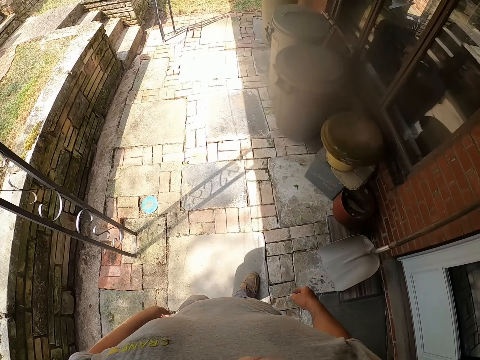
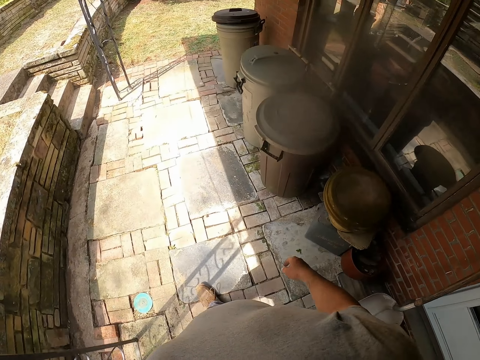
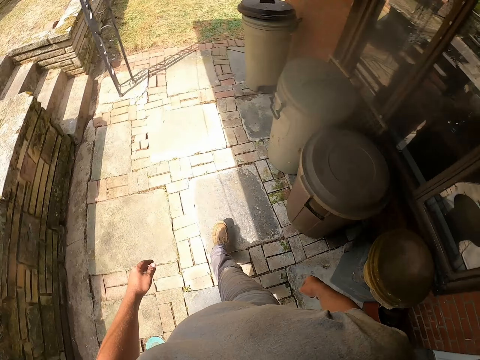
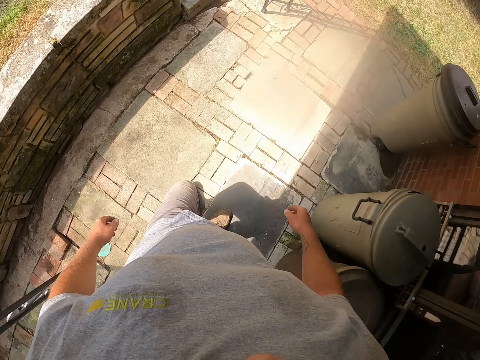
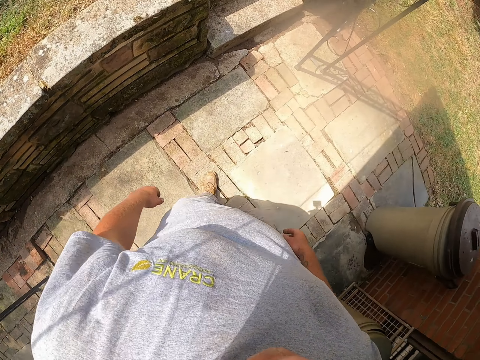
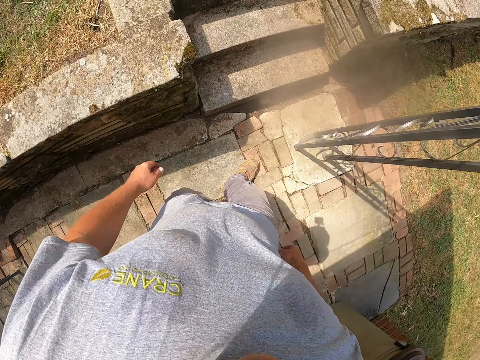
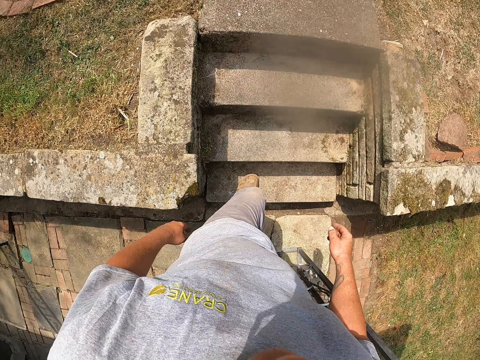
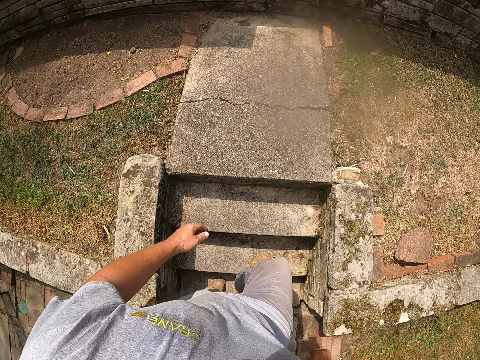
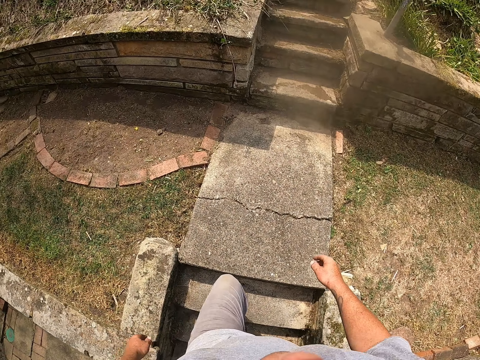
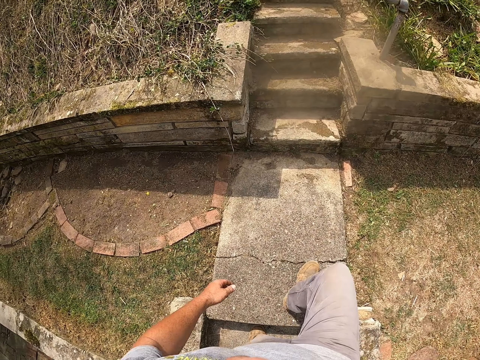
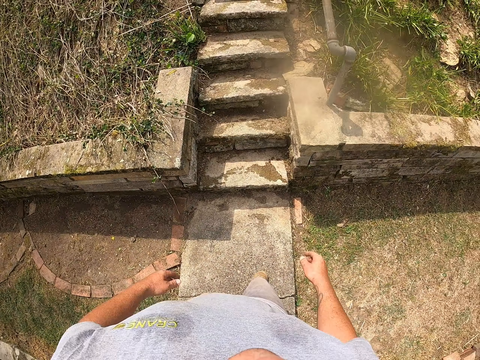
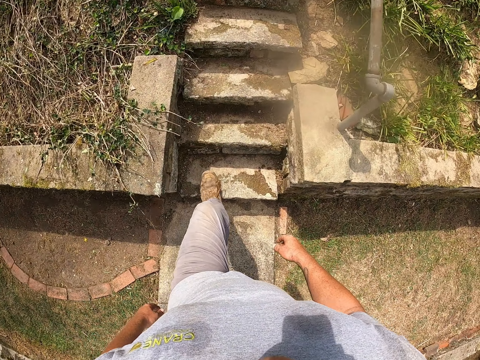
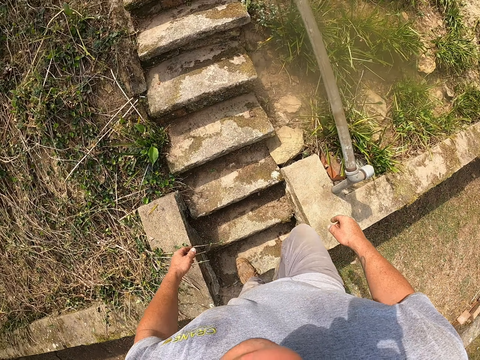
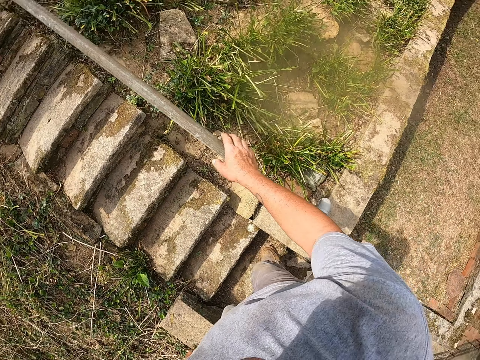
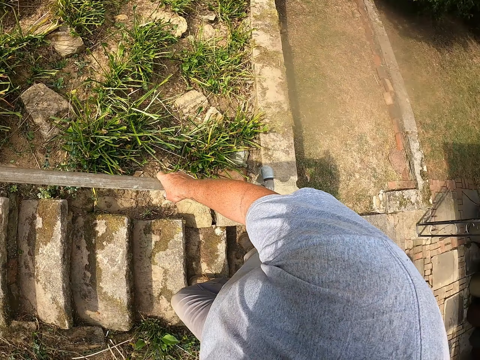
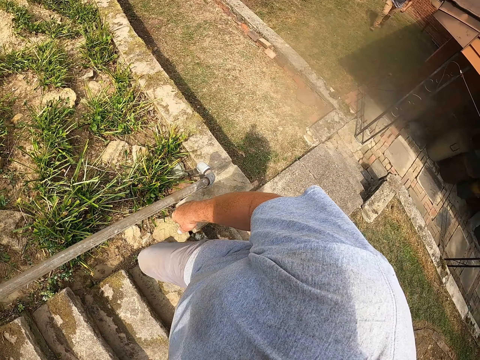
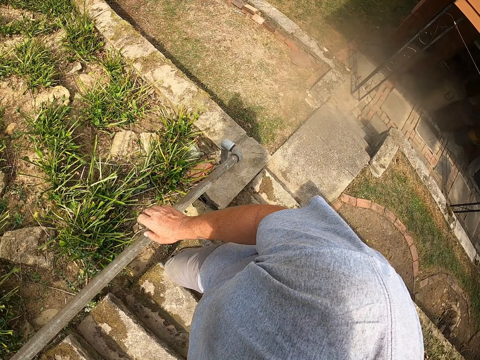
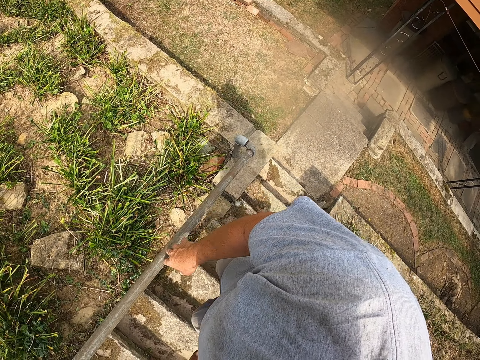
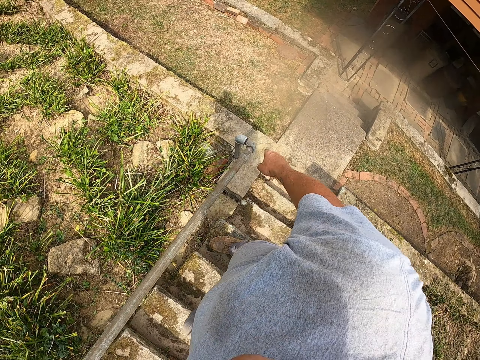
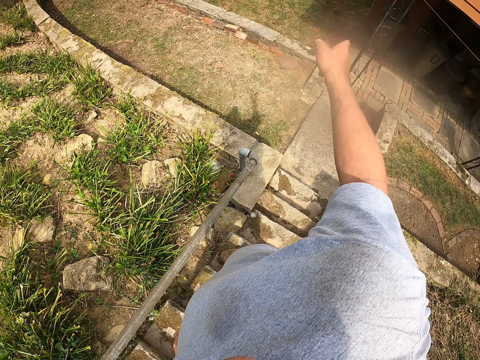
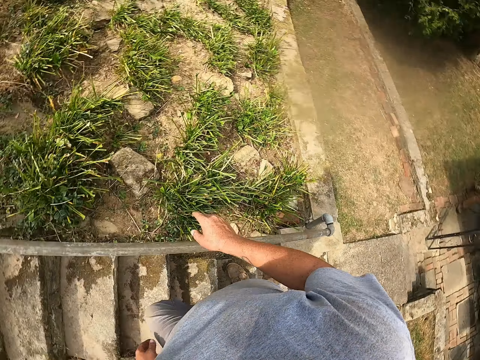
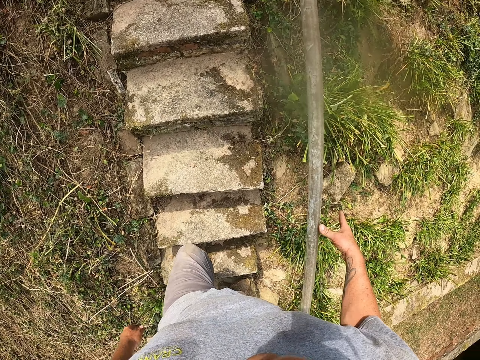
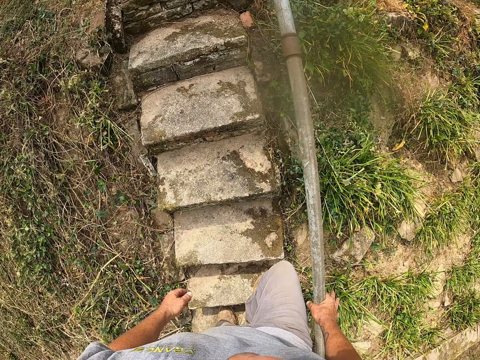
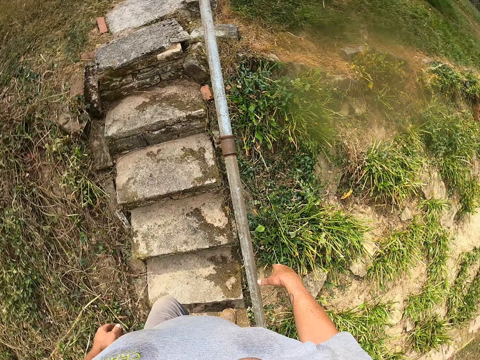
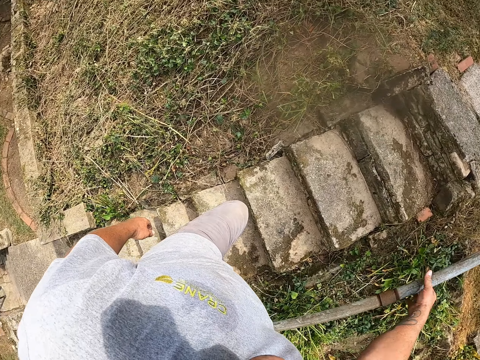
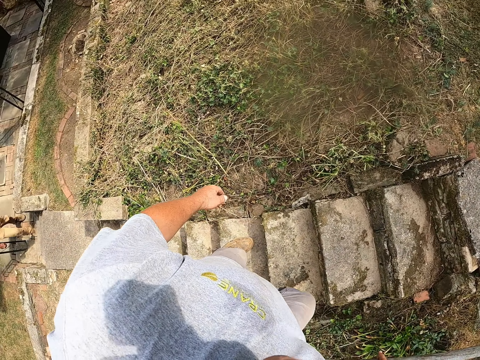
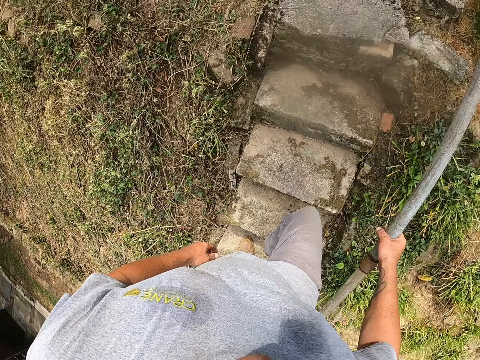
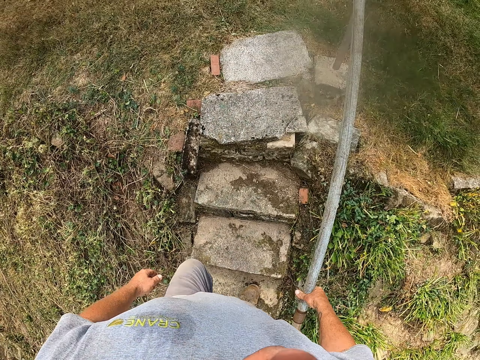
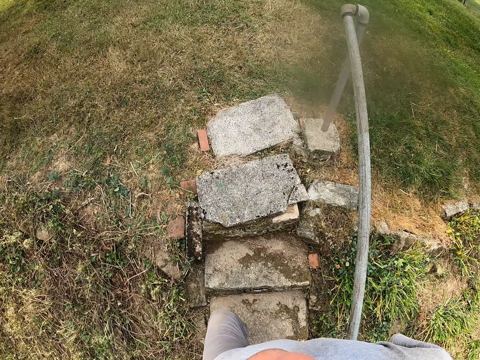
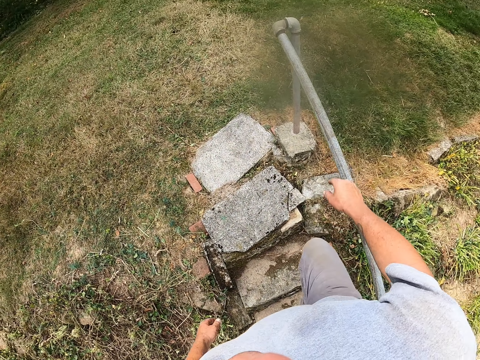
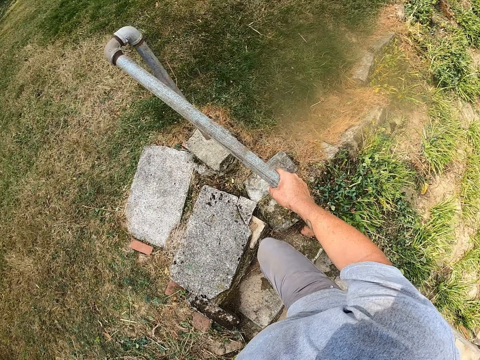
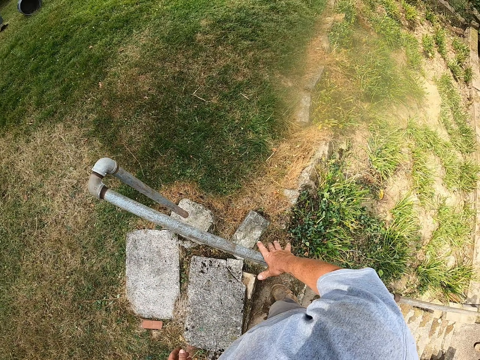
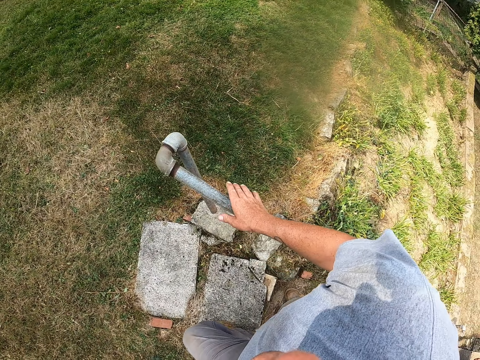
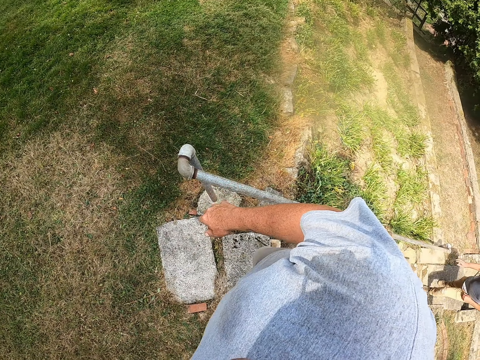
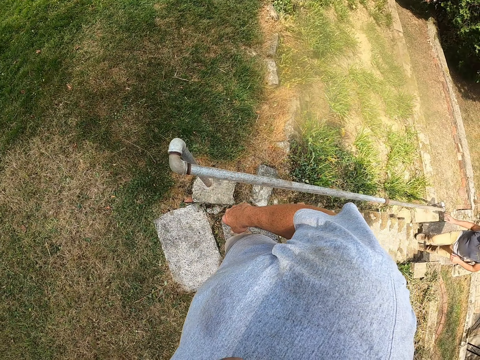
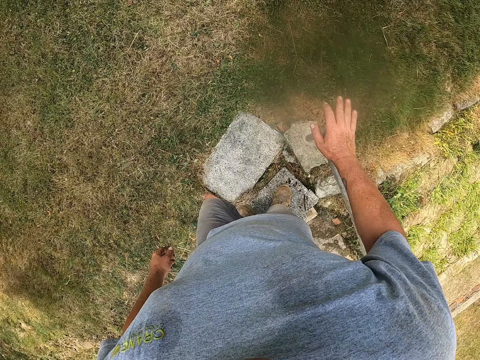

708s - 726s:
The camera wearer walks. They hold the staircase rail. They touch the staircase rail. They climb stairs. They hold the staircase rail. They walk around. They hold the staircase rail. They hold the staircase rail repeatedly.

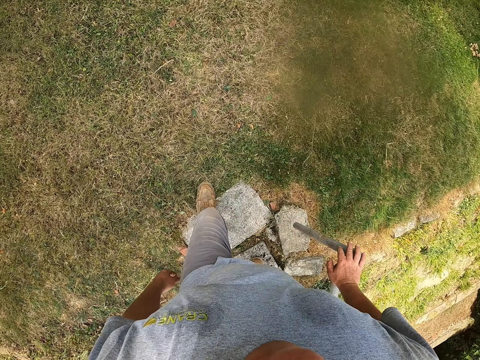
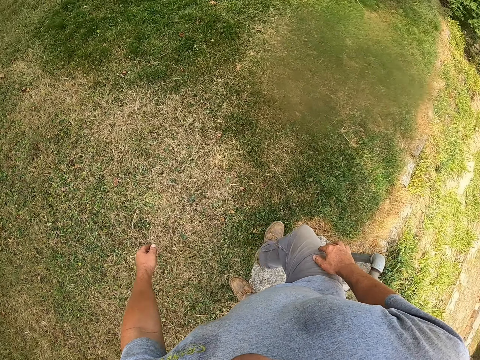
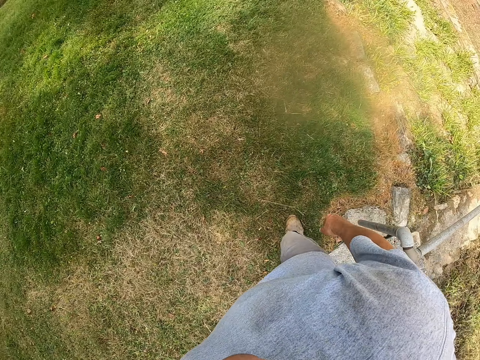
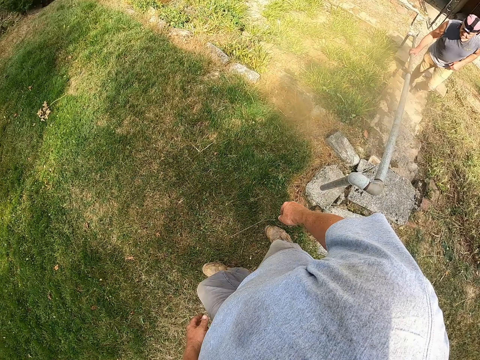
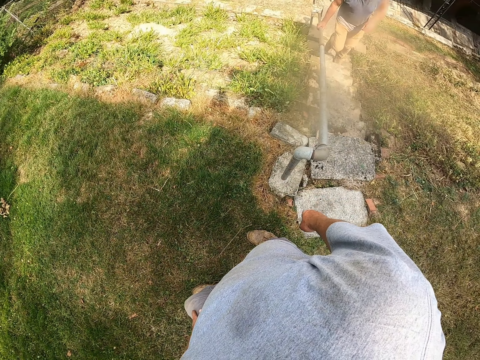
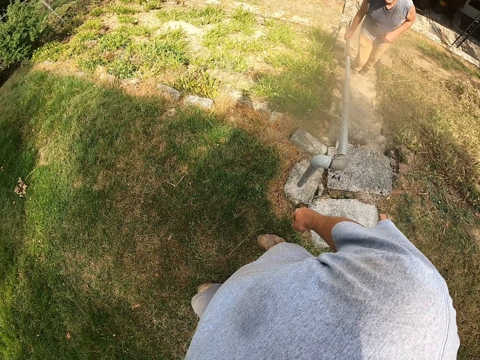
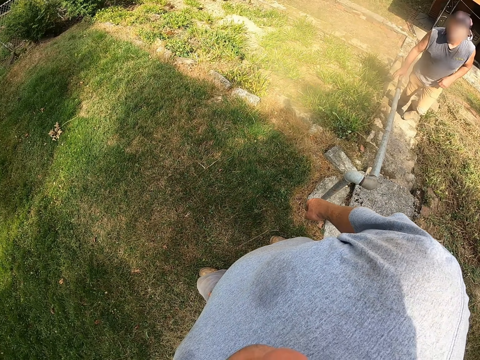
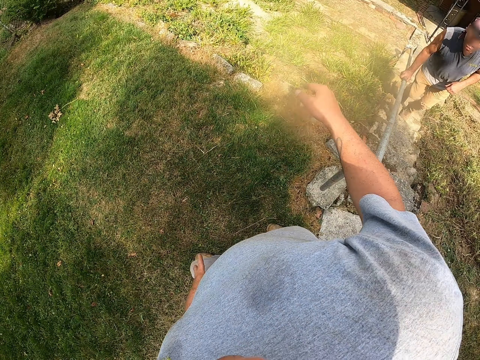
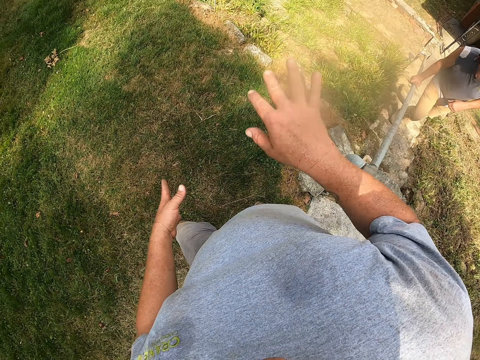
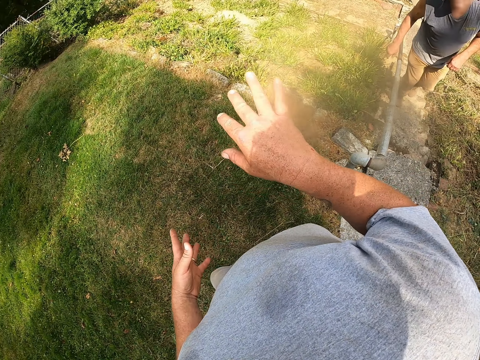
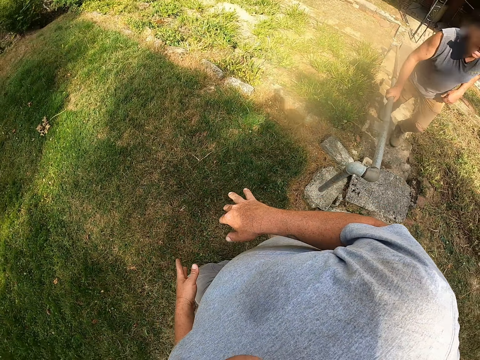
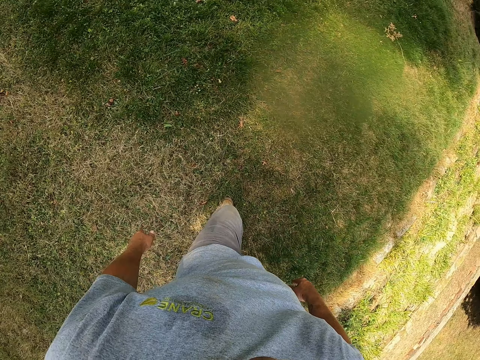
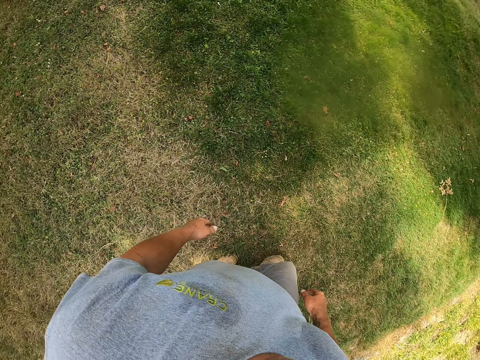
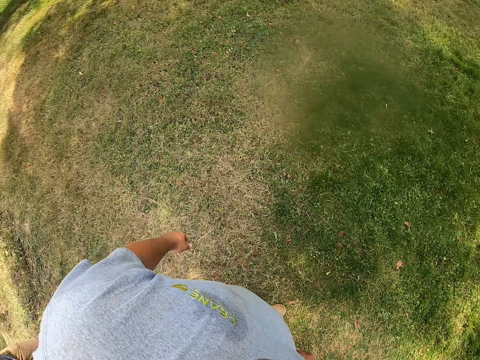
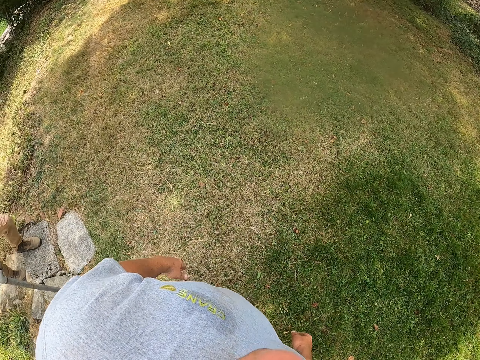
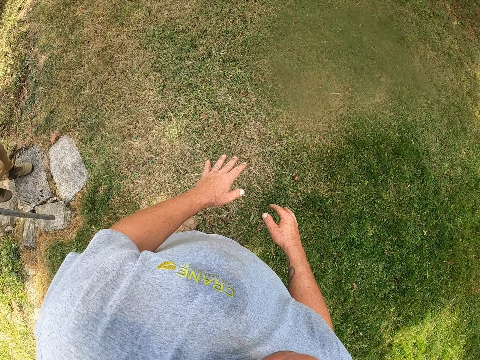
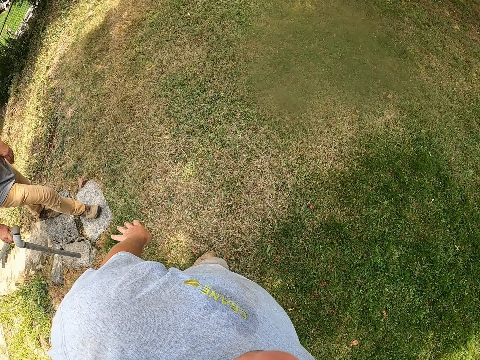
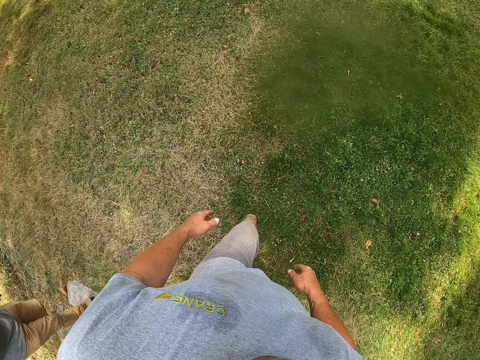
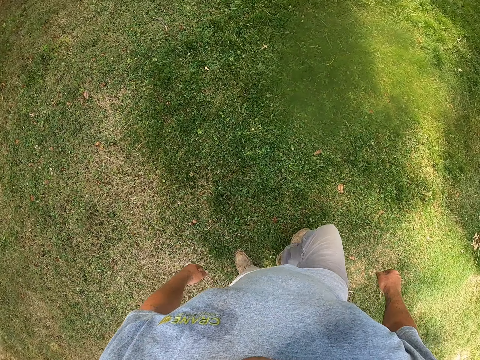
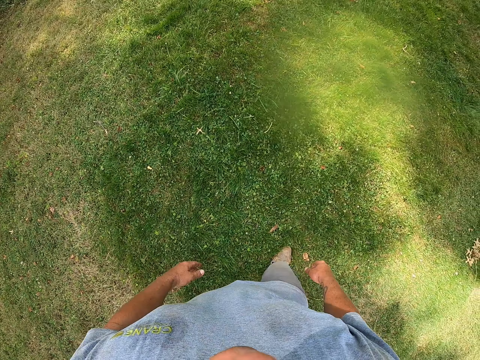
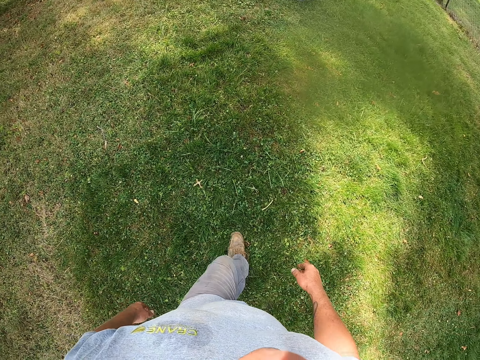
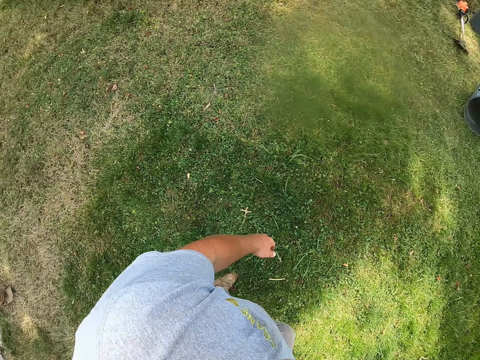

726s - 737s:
The camera wearer holds the staircase rail. They walk and stop. A man walks around. The camera wearer turns around. They move around. They move around again.
